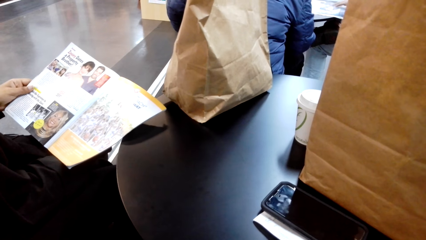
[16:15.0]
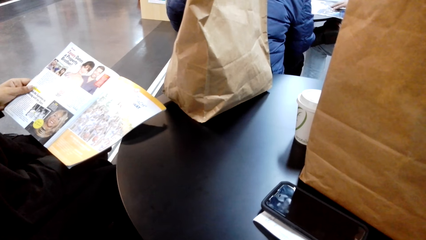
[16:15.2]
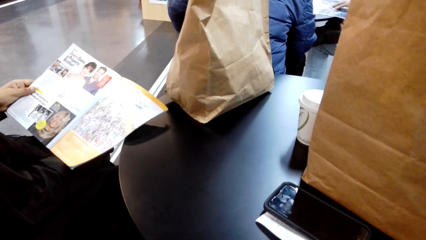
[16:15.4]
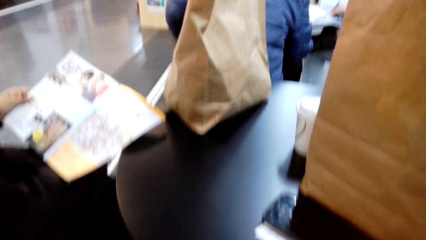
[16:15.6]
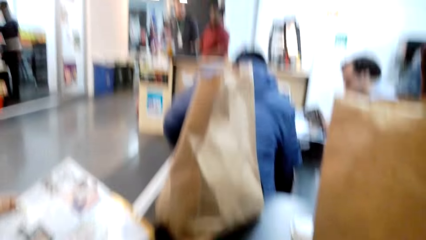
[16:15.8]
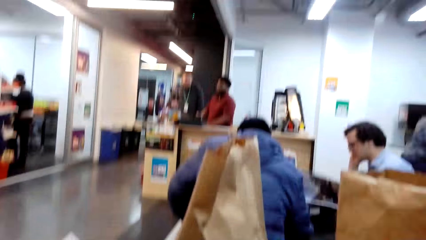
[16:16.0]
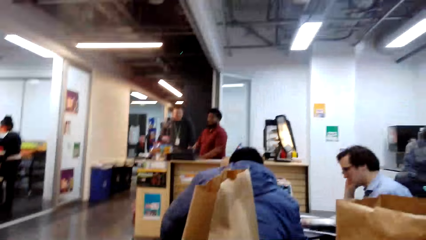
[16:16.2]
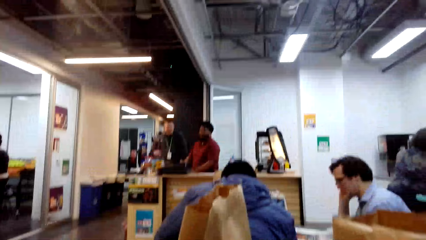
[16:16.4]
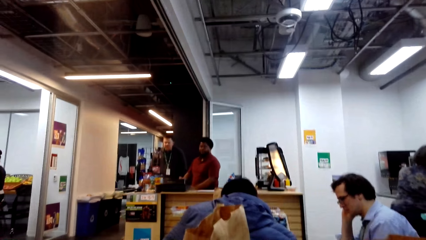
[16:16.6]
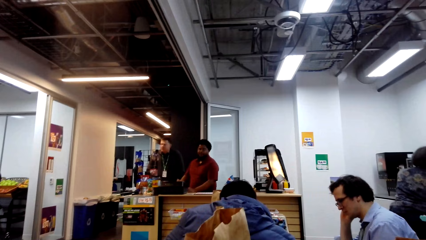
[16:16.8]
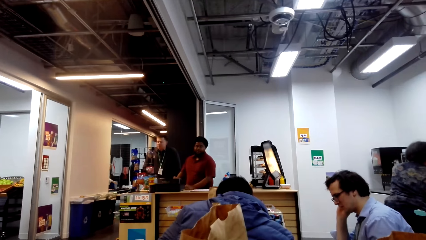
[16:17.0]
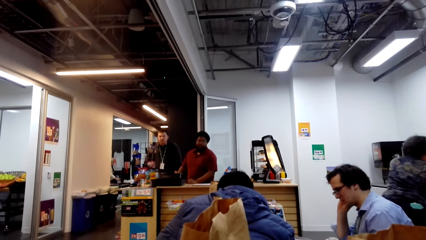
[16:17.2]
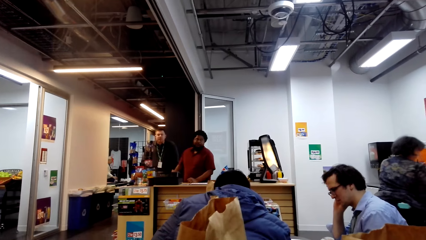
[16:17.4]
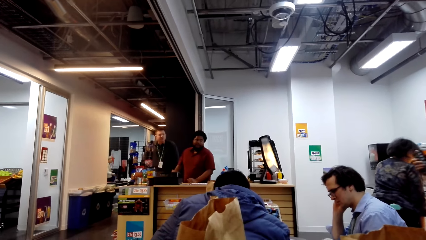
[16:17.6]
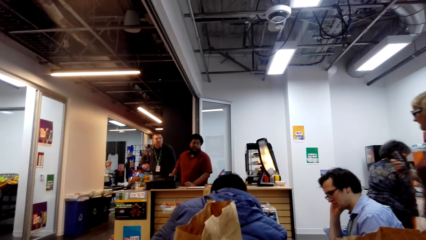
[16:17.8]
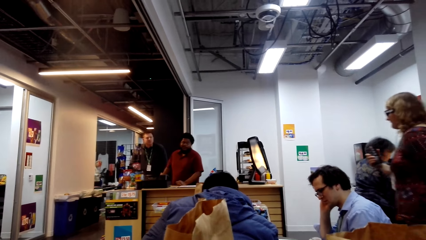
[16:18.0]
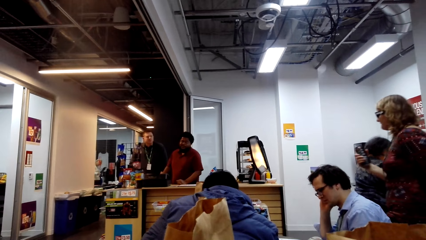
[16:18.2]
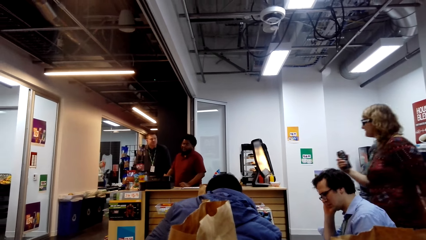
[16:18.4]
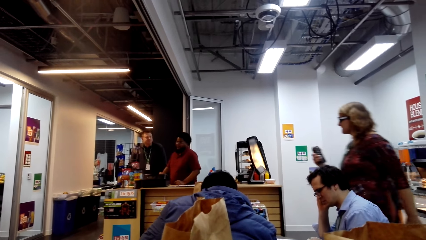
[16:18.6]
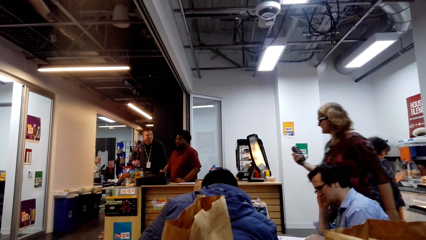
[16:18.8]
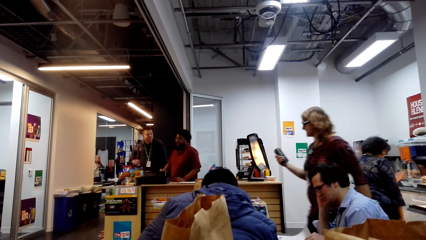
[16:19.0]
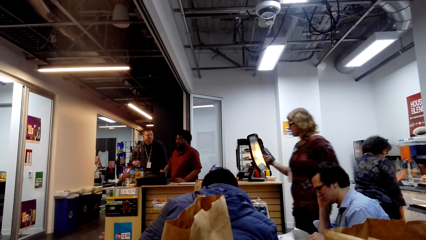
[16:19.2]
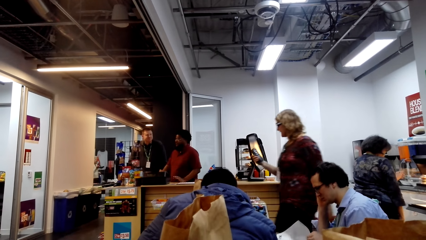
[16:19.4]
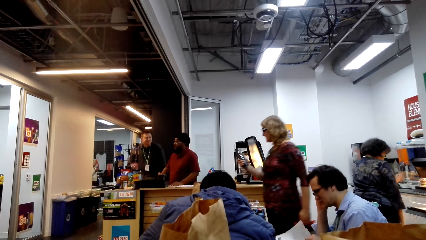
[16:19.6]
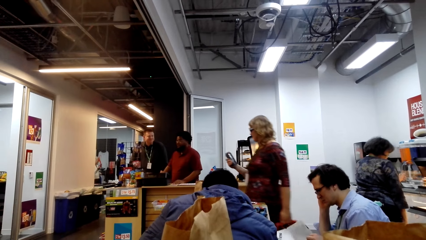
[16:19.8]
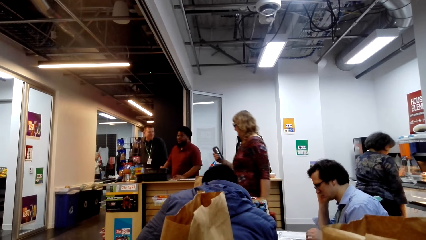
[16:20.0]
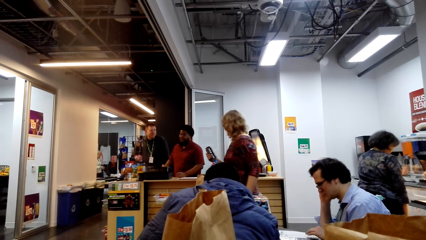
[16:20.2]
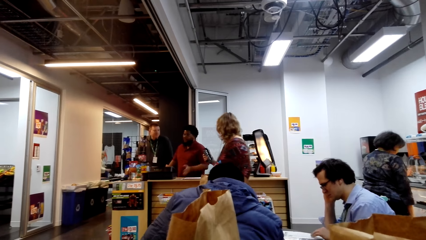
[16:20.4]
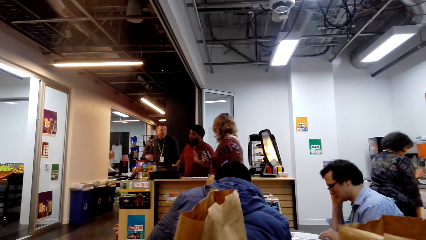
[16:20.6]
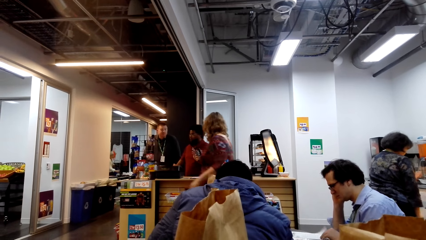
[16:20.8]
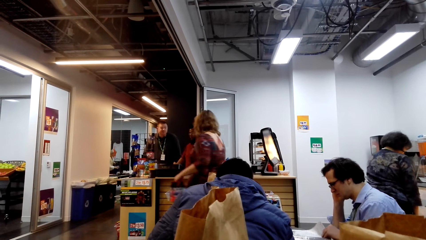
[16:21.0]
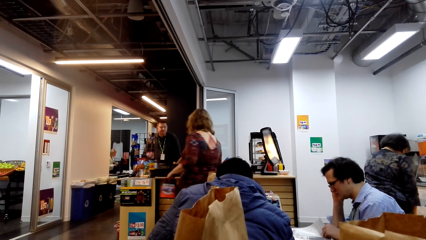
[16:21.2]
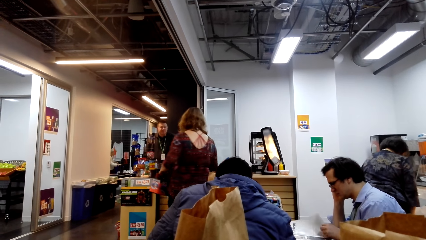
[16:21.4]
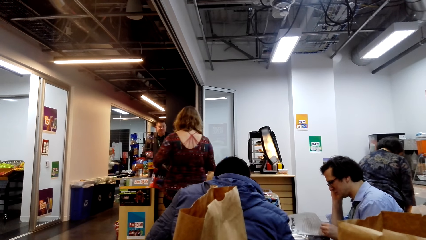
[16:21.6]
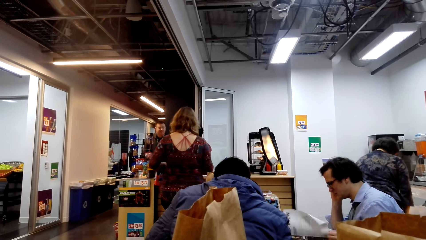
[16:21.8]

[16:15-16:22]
The camera wearer looks around.

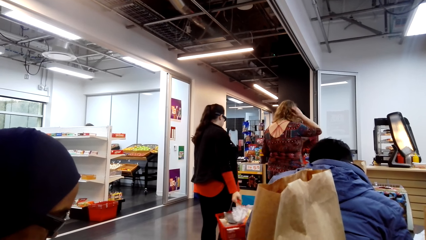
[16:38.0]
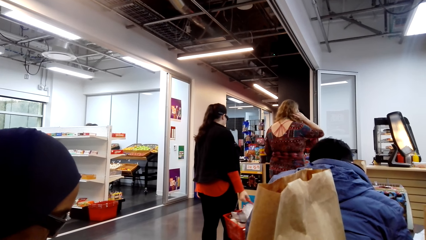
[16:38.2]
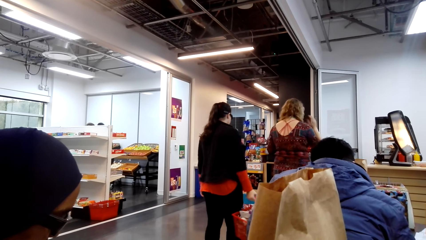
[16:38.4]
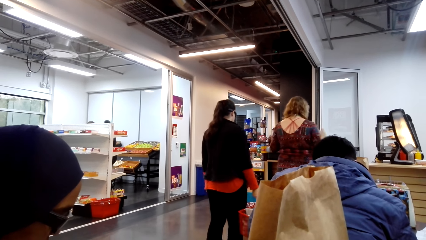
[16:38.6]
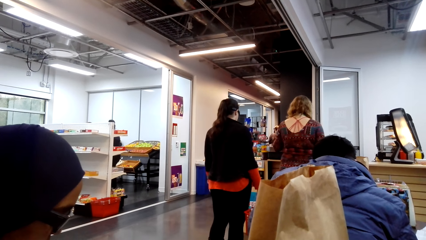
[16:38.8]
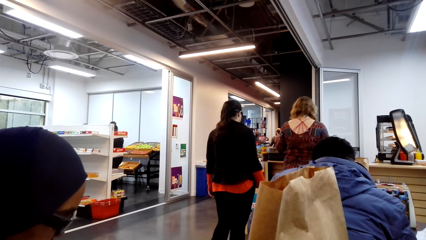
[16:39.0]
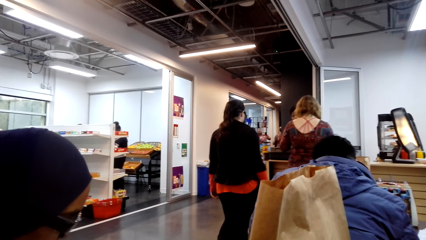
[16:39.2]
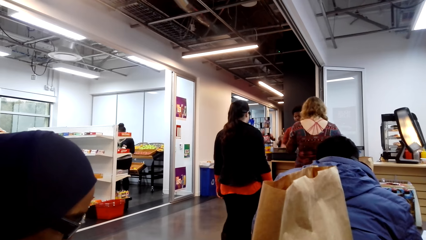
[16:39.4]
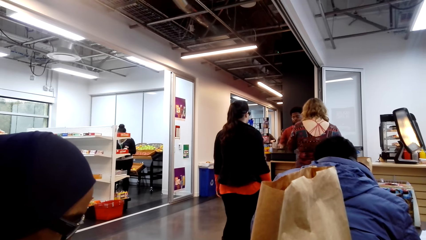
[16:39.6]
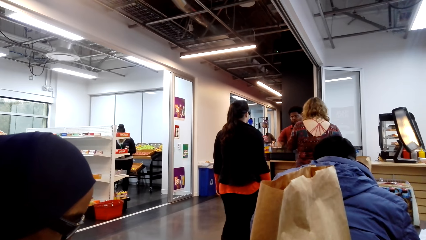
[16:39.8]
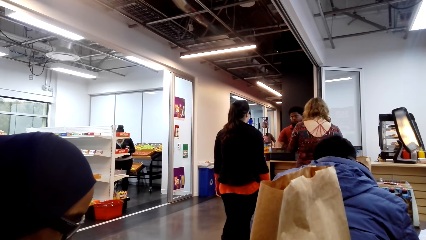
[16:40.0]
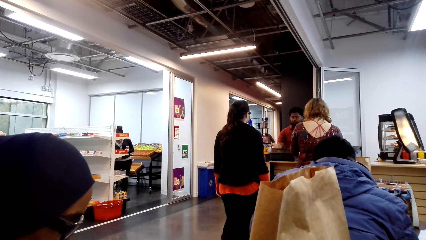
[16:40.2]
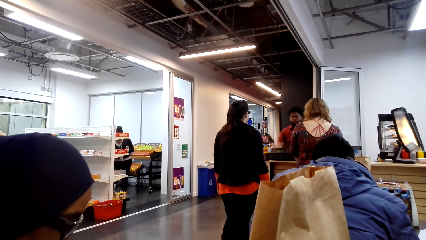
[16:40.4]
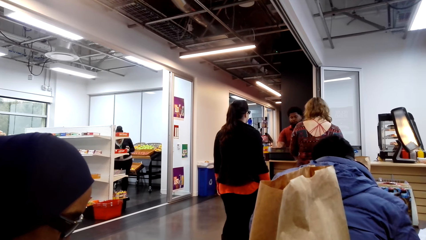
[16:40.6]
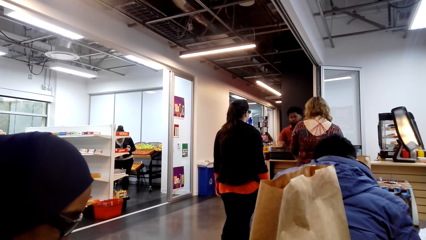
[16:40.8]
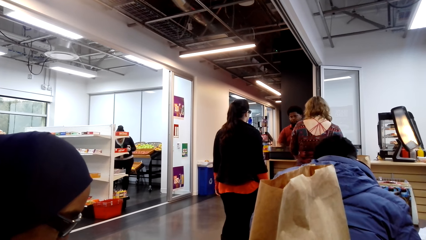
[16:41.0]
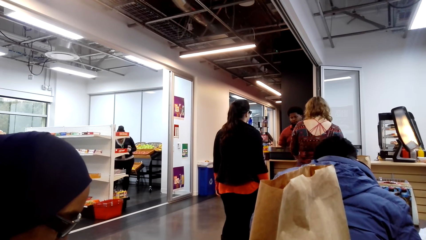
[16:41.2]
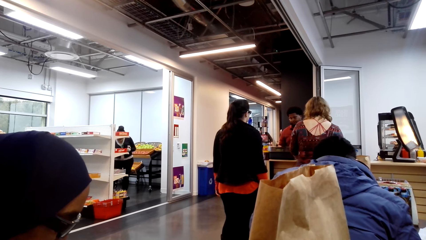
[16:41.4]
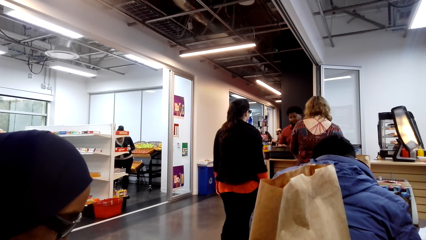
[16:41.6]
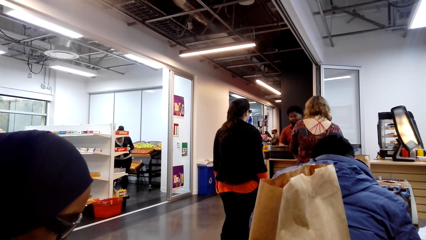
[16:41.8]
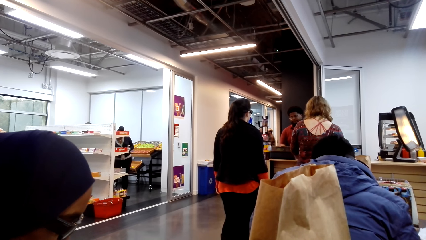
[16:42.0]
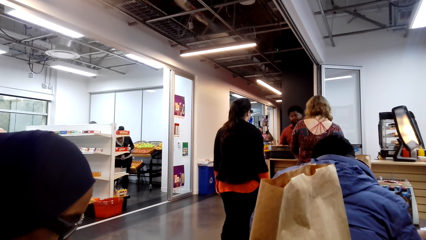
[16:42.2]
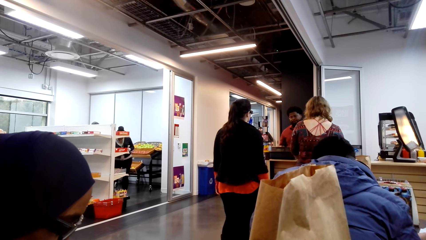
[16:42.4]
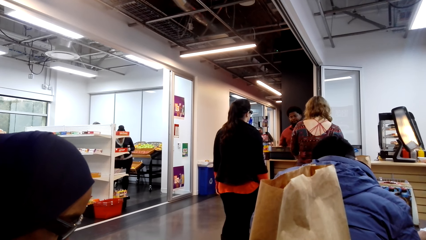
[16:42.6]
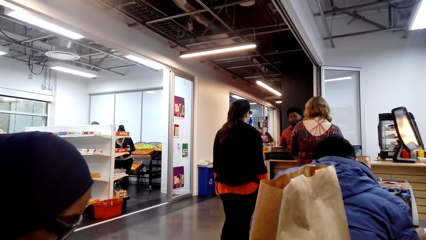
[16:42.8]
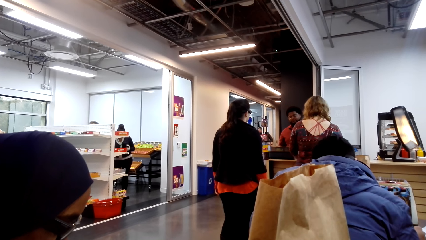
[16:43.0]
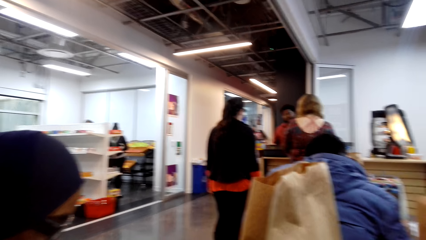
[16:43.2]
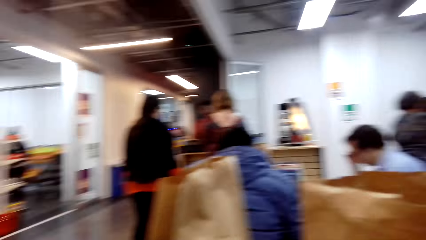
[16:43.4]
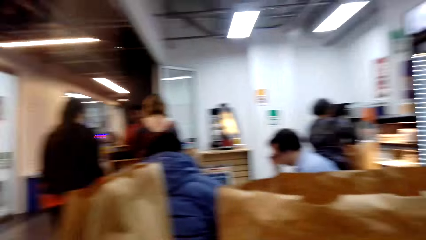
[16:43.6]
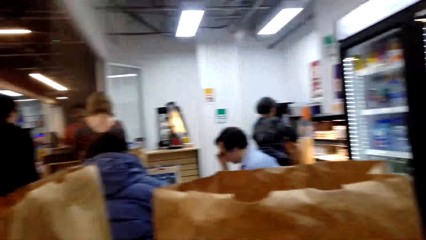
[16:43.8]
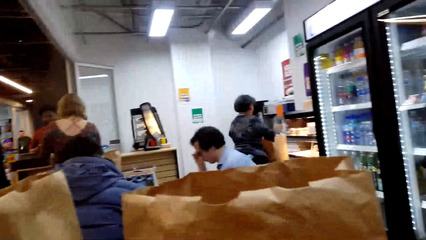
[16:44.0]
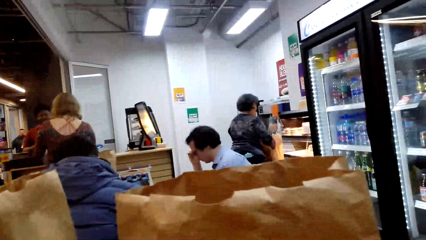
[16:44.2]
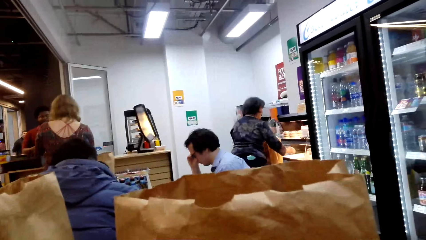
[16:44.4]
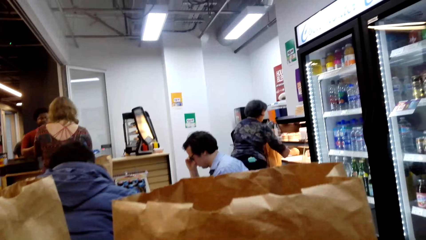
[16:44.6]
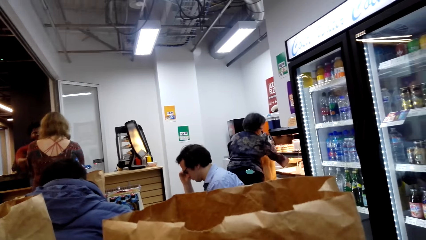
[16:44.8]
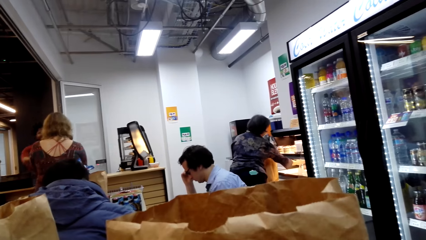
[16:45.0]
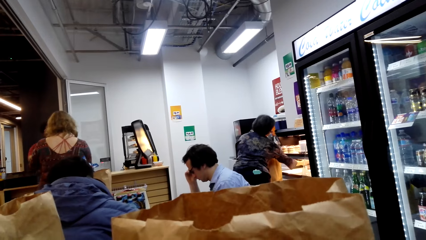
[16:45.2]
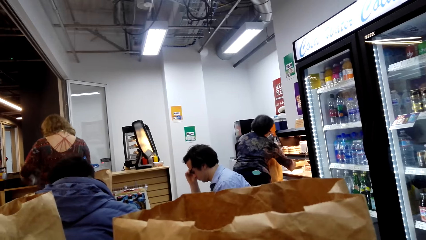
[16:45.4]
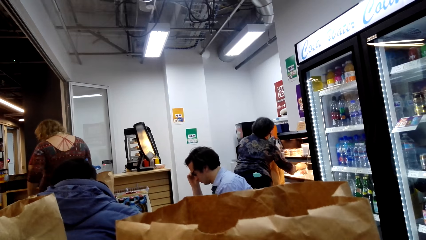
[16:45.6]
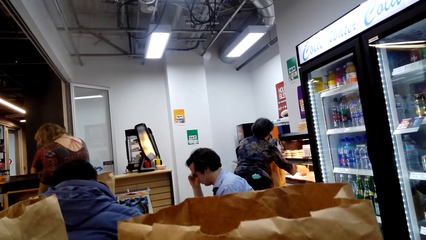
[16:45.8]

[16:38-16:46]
The camera wearer looks around.
